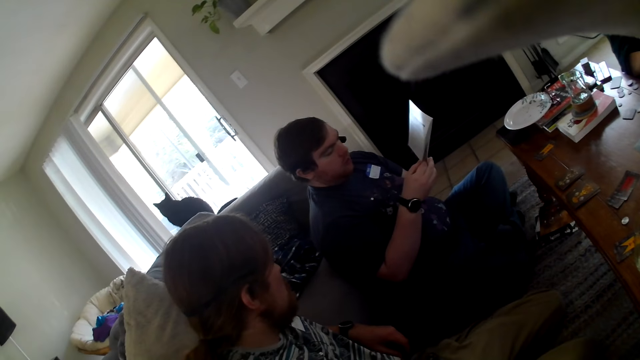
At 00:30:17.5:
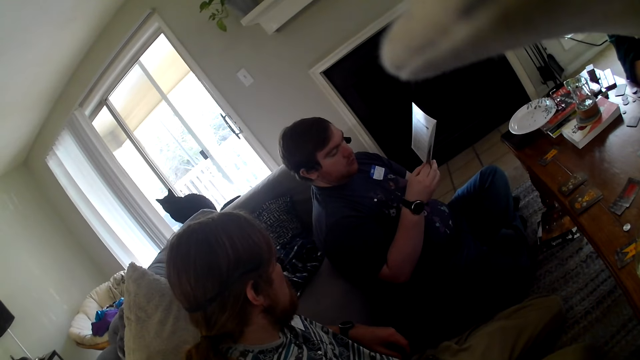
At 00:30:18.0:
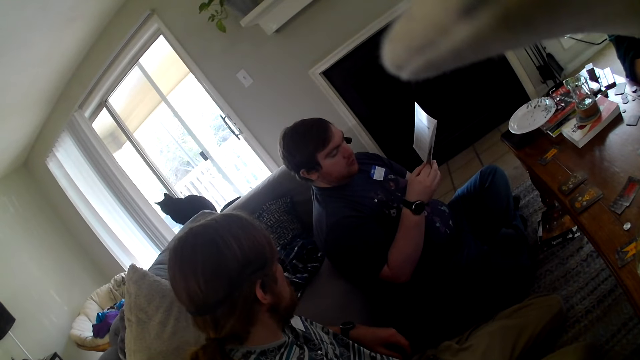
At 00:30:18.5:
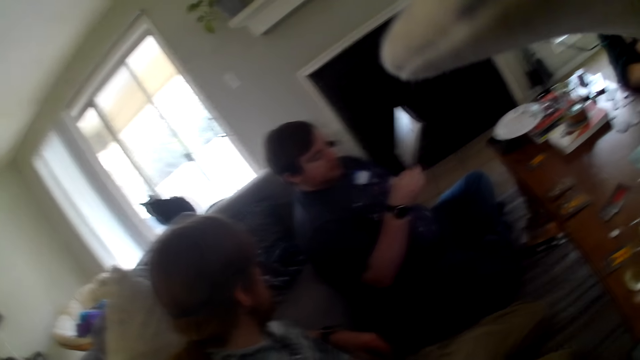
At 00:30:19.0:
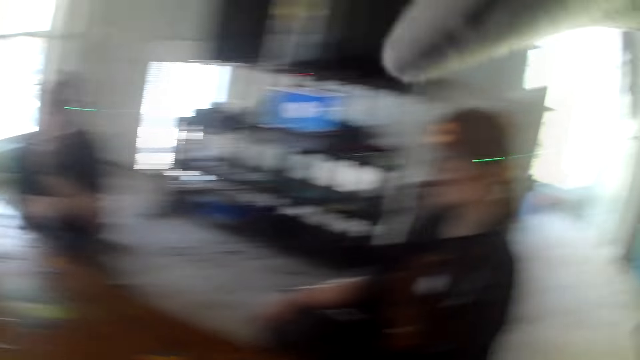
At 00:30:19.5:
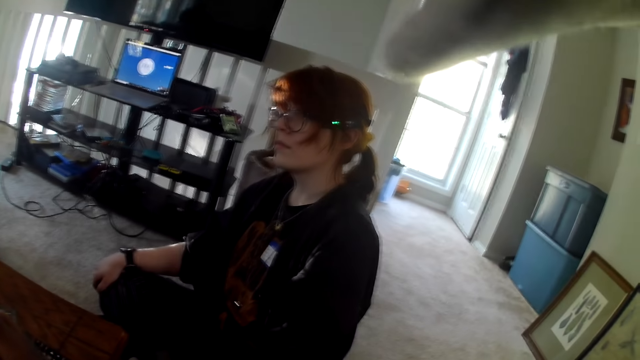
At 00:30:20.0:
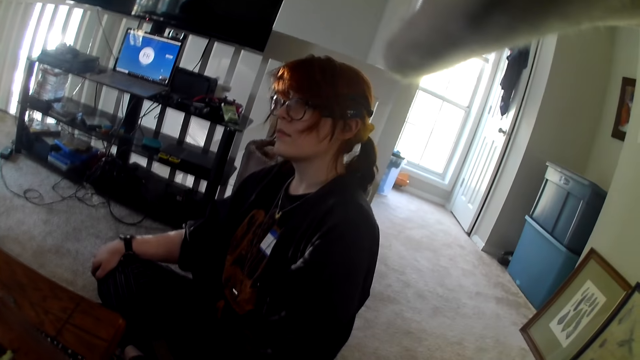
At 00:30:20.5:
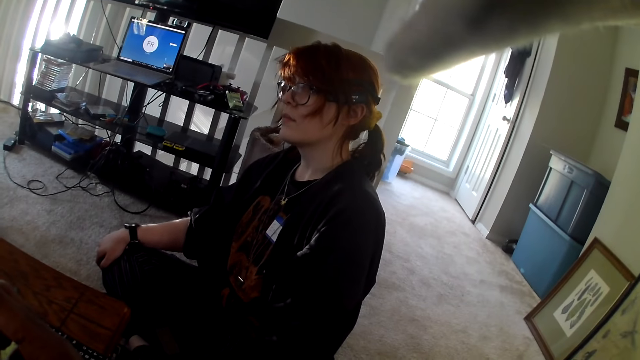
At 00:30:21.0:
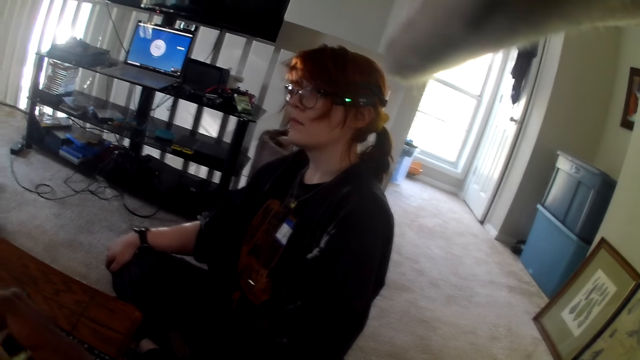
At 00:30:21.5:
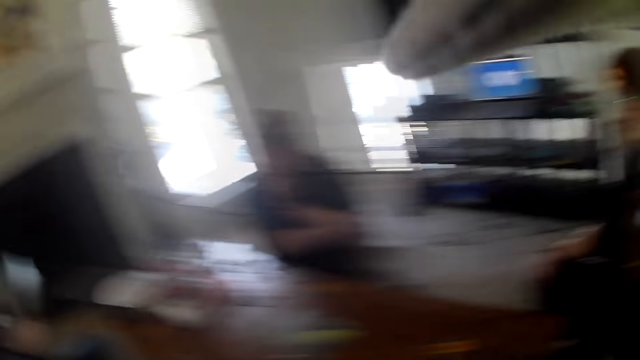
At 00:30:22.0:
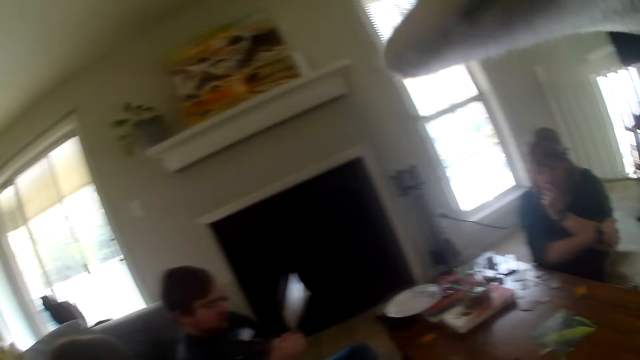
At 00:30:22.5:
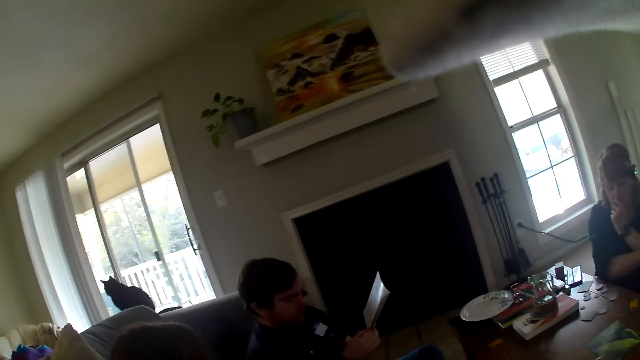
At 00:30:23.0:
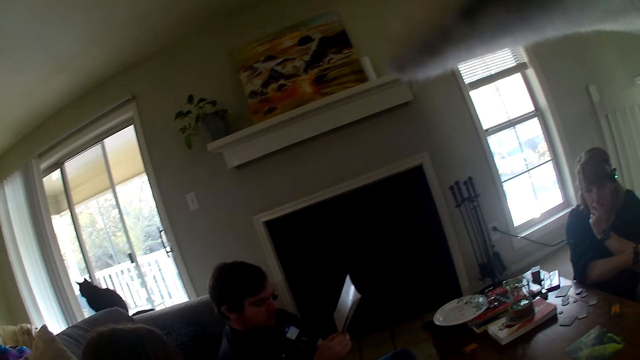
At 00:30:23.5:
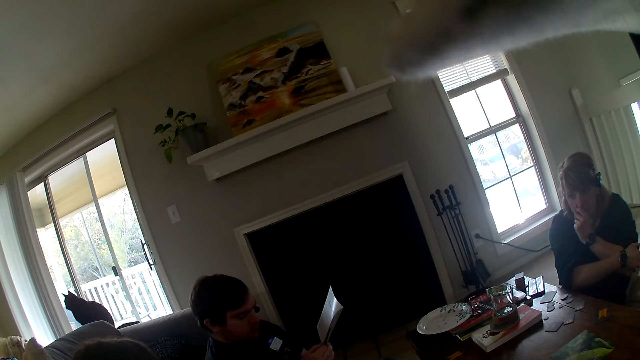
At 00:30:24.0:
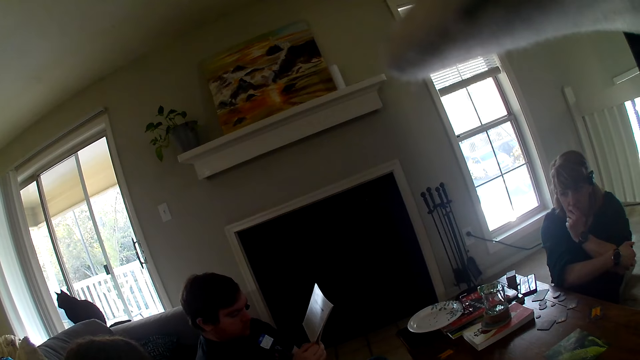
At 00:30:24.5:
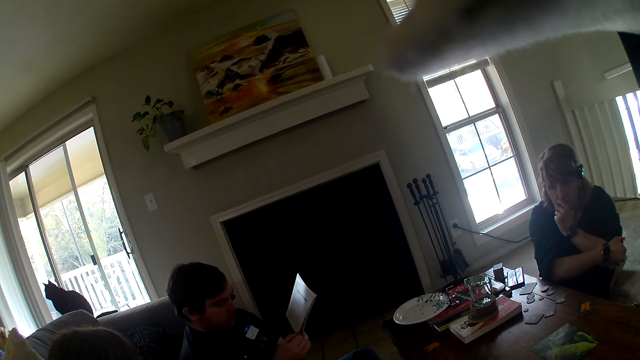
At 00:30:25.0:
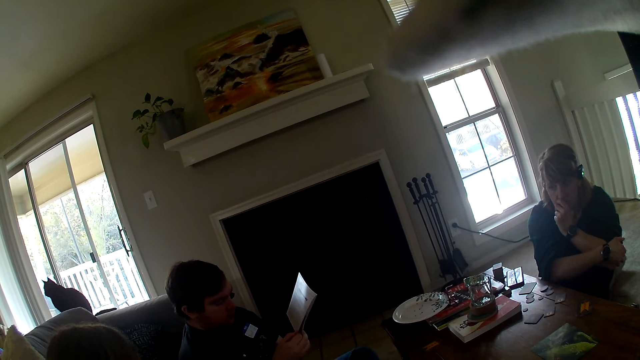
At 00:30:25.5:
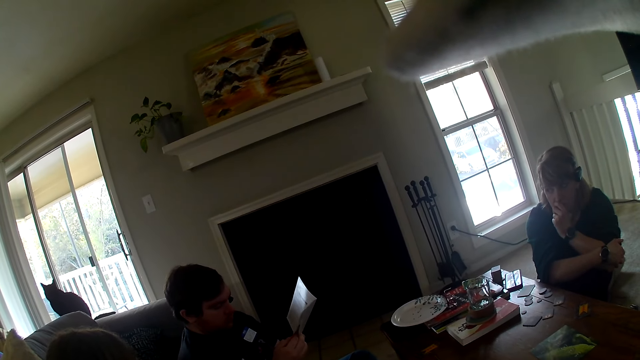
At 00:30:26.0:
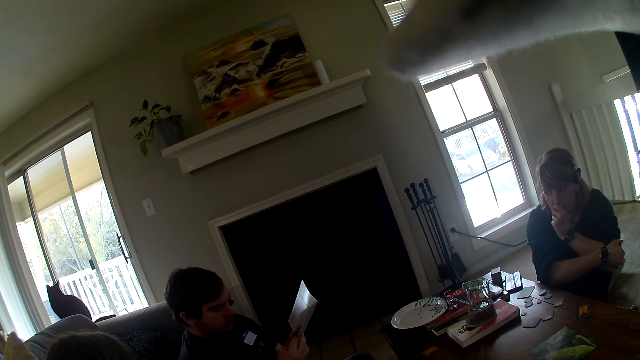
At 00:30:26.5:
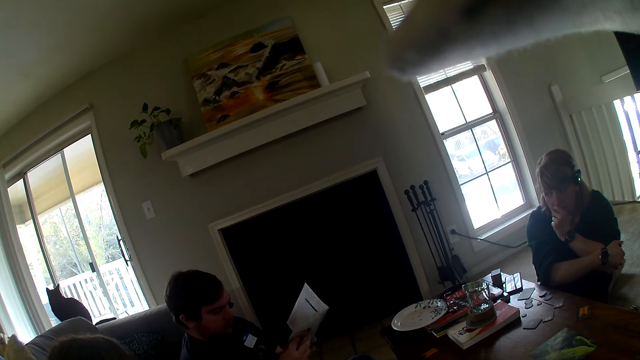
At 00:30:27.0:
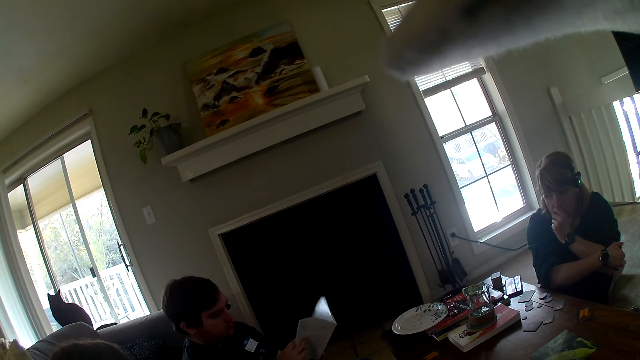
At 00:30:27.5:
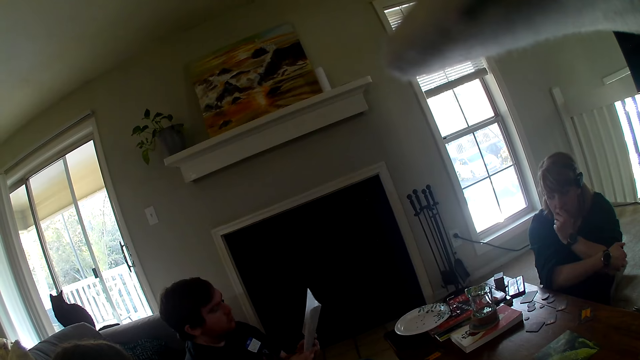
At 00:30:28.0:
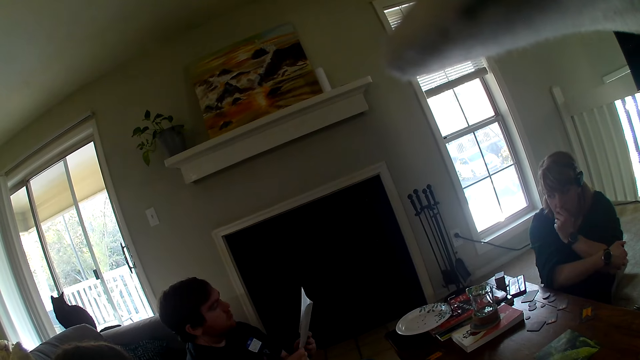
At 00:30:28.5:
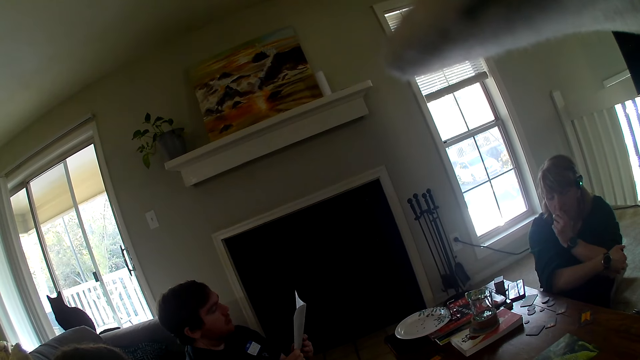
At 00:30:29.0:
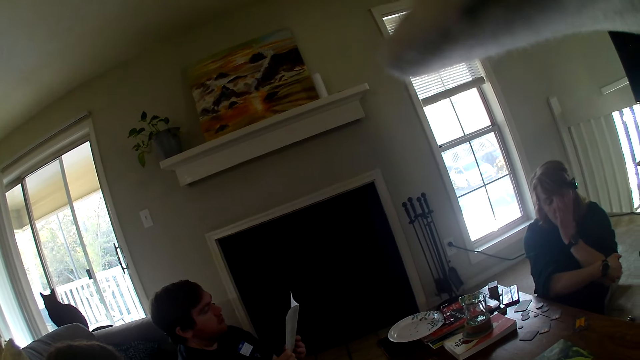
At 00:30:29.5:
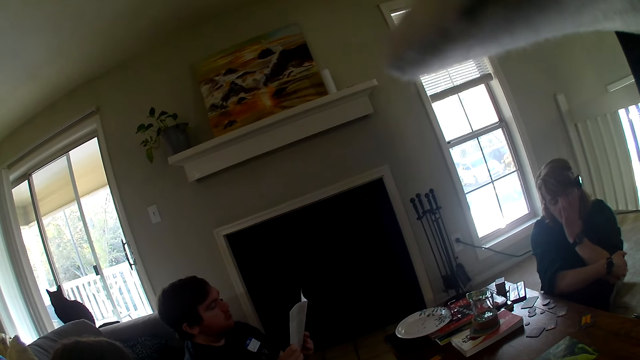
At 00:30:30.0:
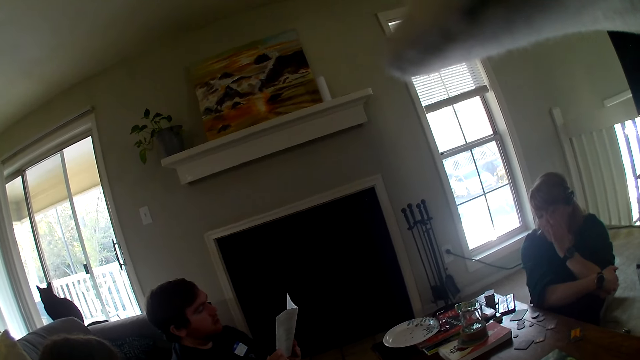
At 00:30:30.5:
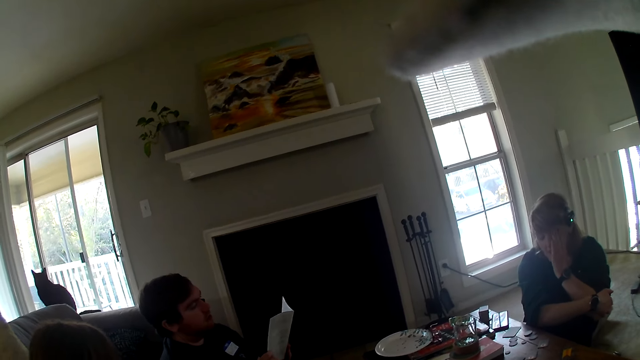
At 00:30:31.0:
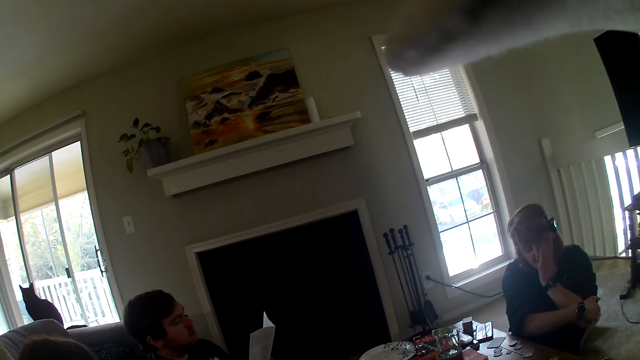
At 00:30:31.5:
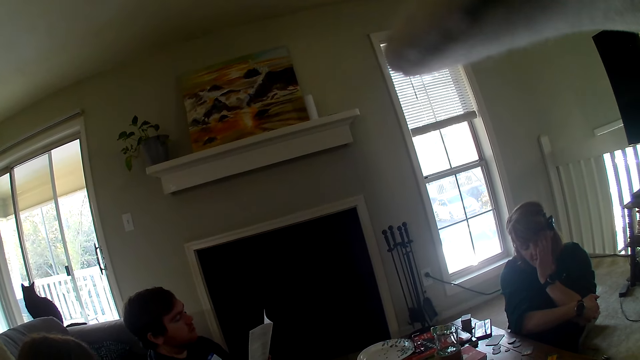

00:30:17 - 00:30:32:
The camera wearer looks around. They stare at a man. They look around. The man flips a page of the book. The man talks to the camera wearer and the others. A woman talks to the man, the others and the camera wearer.

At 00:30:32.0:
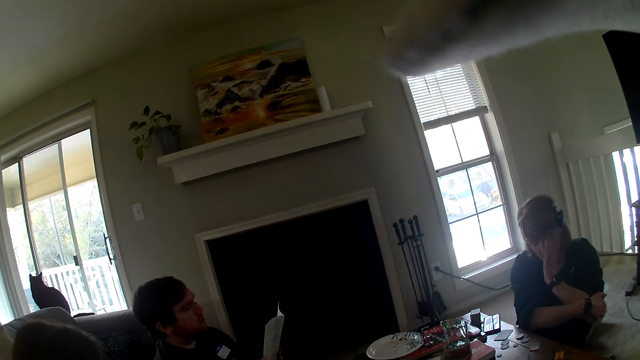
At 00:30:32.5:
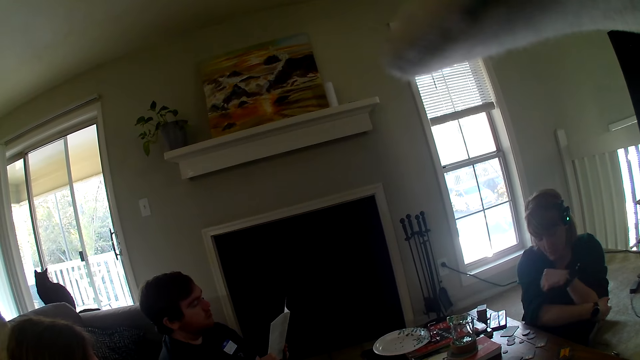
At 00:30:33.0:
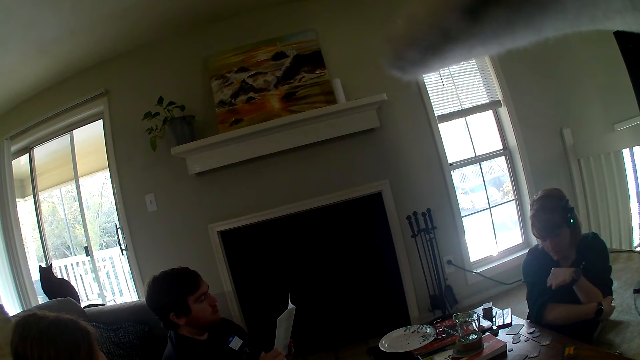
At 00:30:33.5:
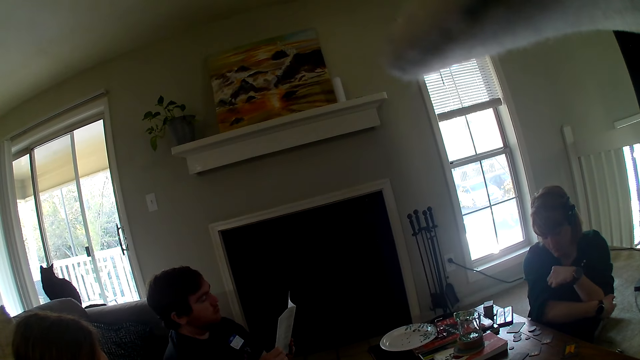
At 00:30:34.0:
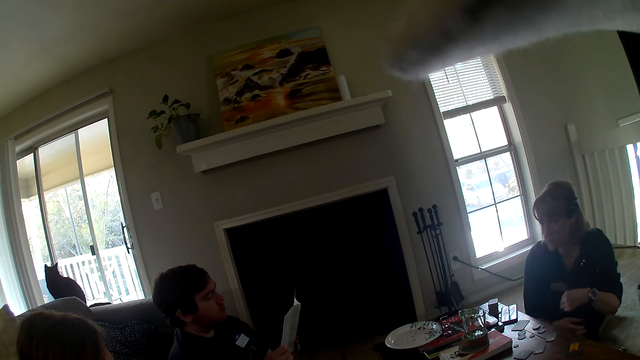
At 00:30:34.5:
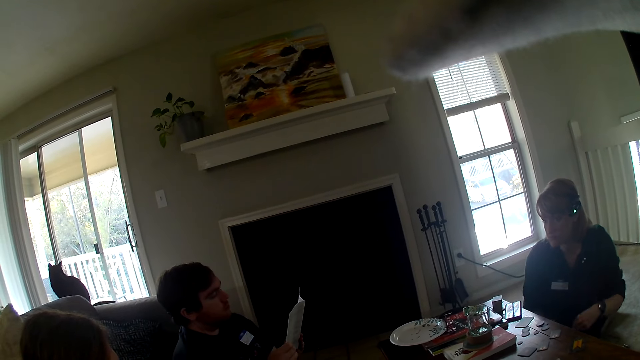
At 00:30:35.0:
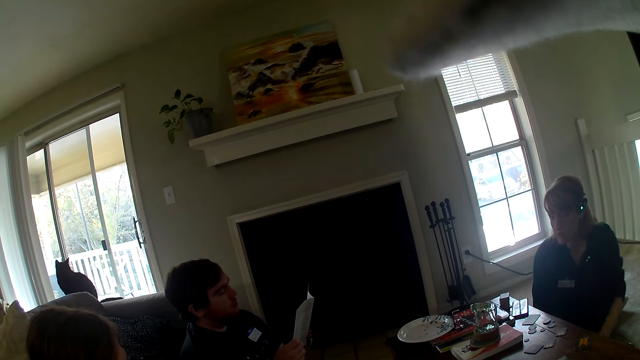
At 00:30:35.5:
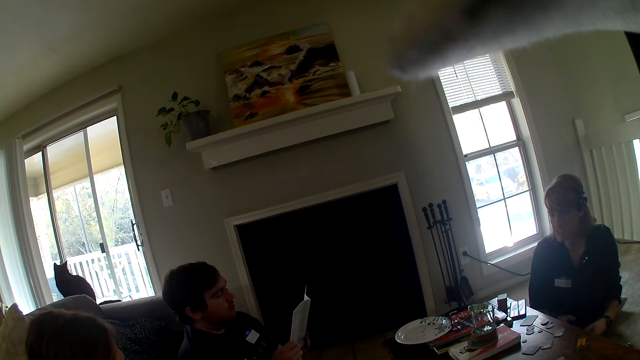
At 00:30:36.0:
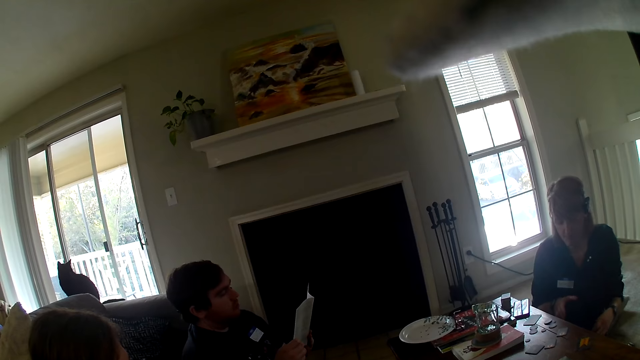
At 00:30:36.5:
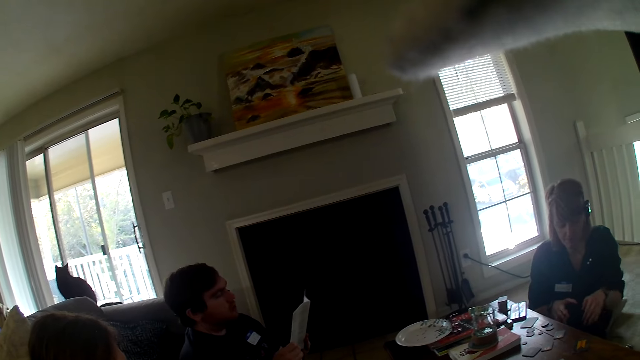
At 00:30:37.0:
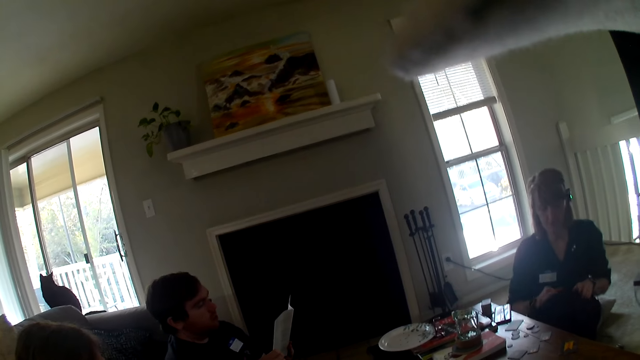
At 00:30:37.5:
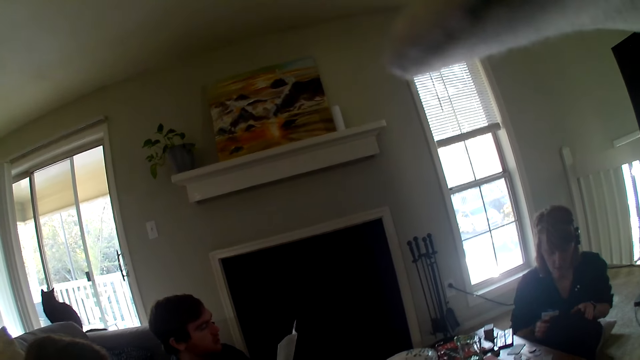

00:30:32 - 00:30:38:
A man talks to the camera wearer and the others.
